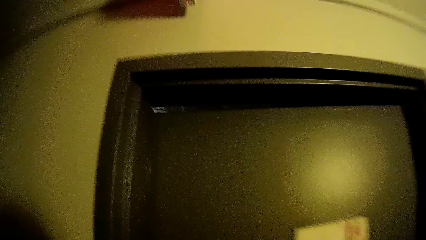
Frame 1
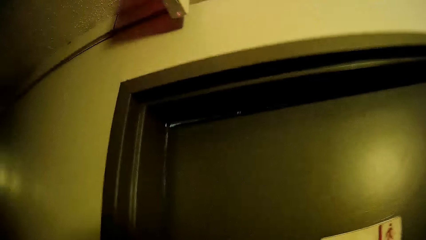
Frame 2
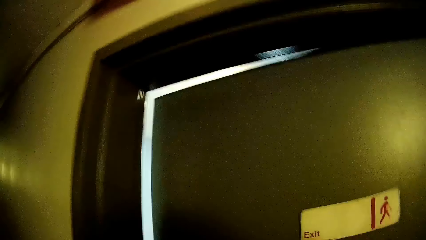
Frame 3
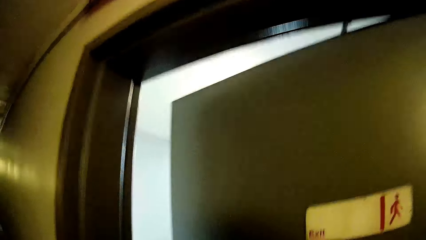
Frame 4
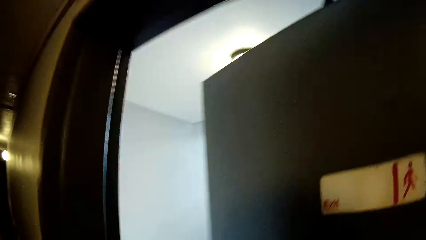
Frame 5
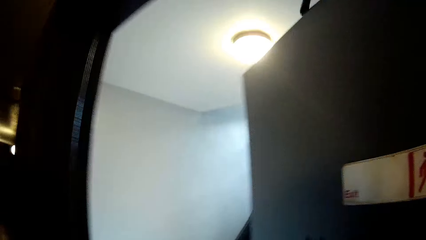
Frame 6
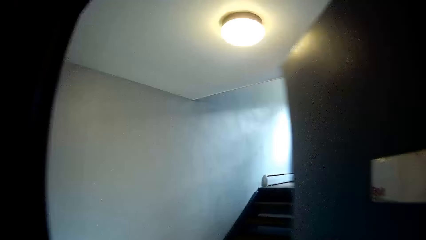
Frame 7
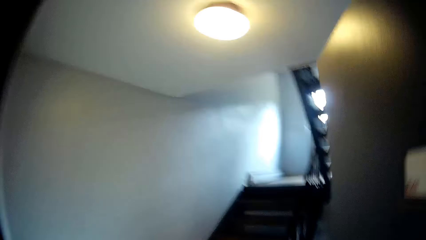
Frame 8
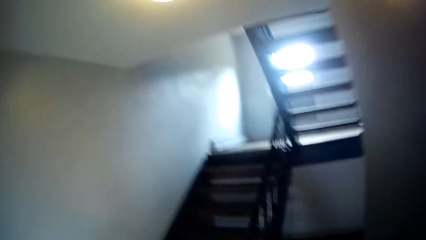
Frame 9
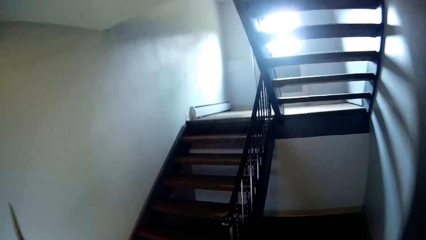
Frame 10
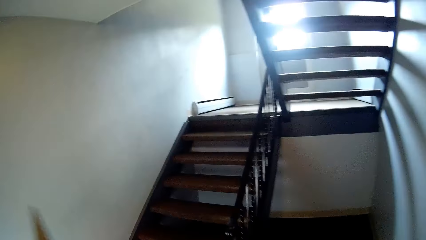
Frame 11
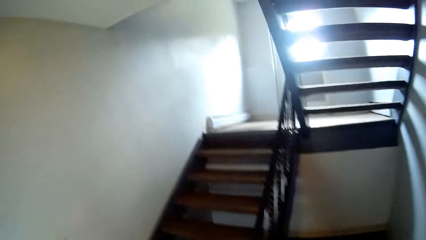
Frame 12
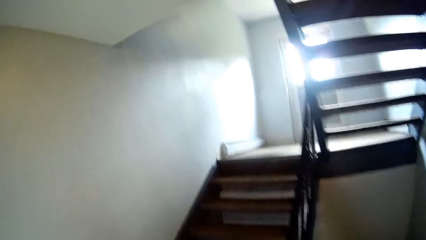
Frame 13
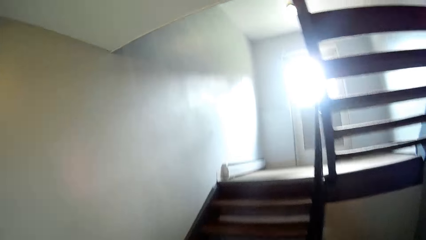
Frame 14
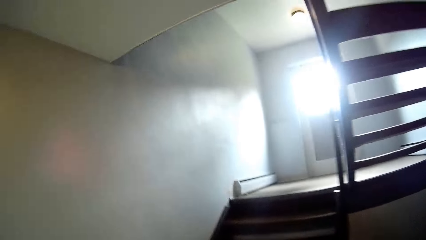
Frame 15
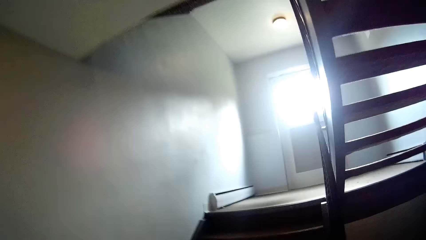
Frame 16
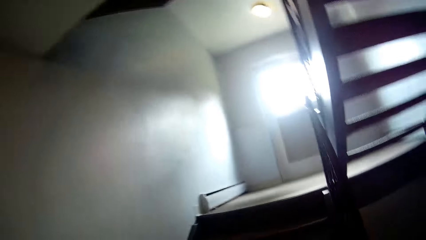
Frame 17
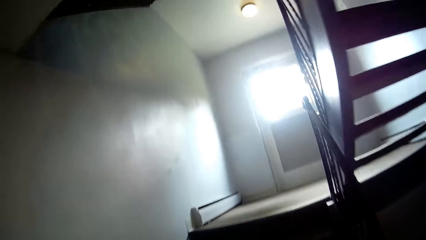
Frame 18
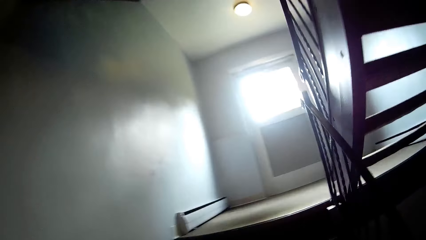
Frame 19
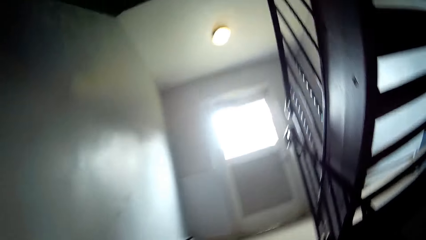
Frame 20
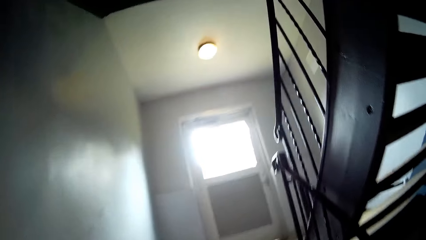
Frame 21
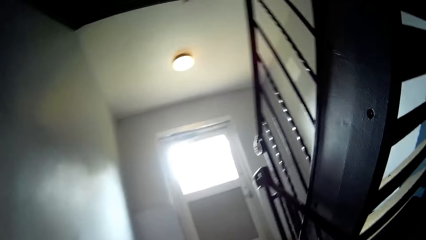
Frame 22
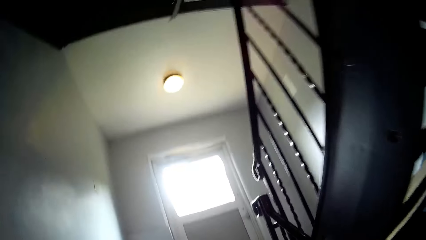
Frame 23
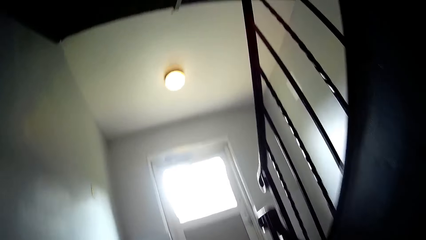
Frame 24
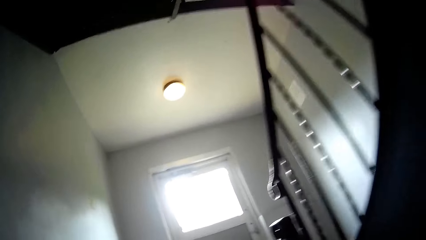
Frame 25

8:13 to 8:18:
The camera wearer opens an exit door with her right hand. She walks up a staircase at the exit.

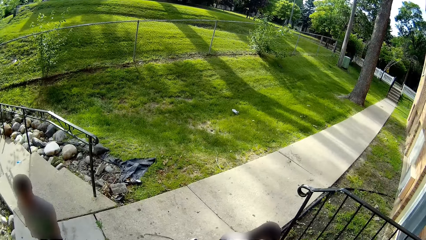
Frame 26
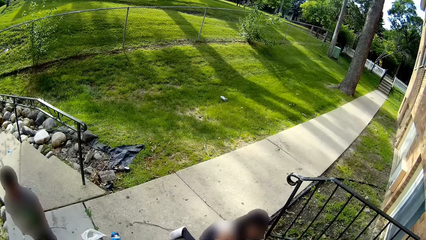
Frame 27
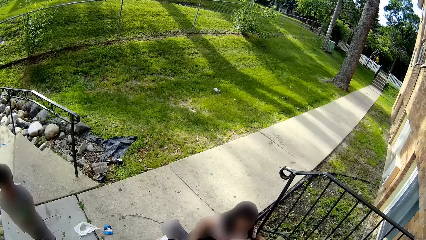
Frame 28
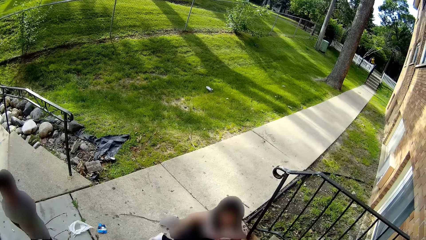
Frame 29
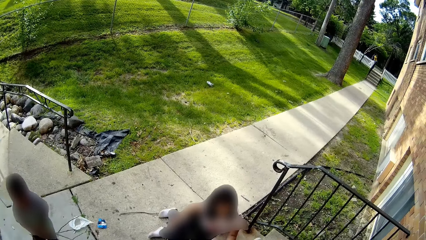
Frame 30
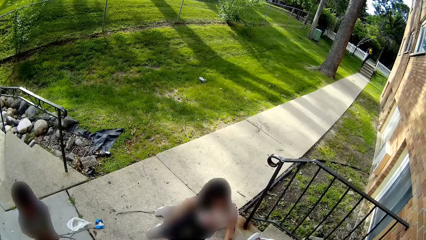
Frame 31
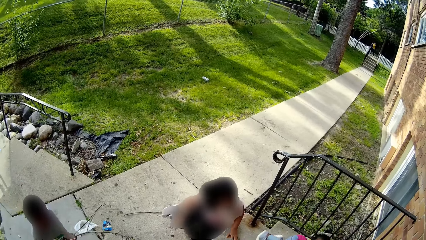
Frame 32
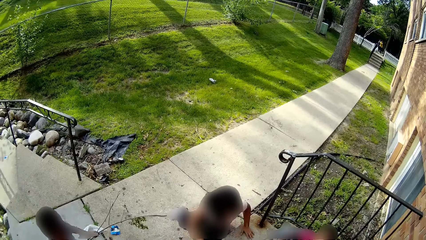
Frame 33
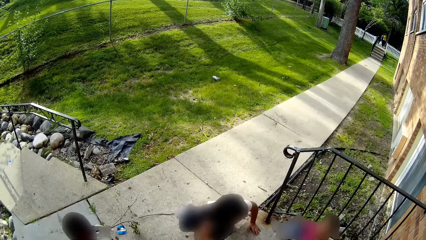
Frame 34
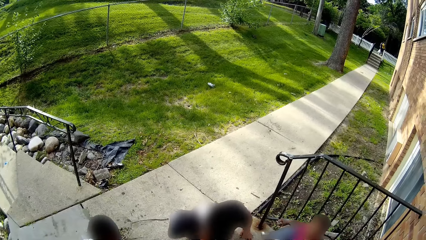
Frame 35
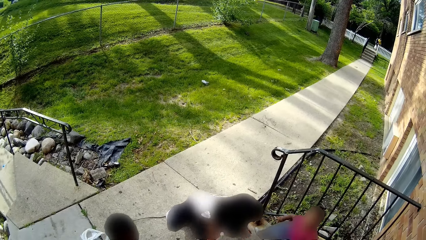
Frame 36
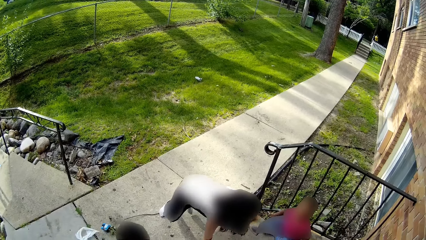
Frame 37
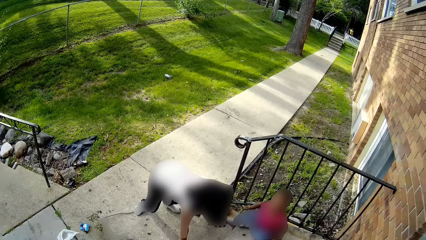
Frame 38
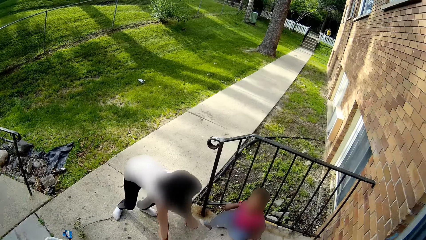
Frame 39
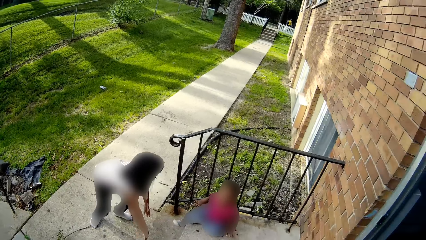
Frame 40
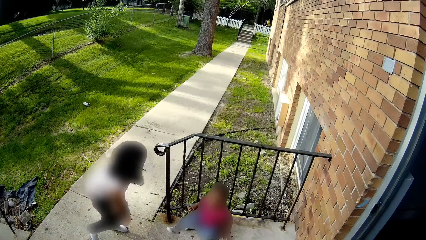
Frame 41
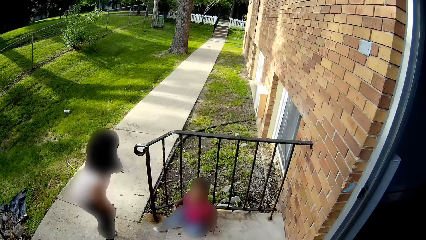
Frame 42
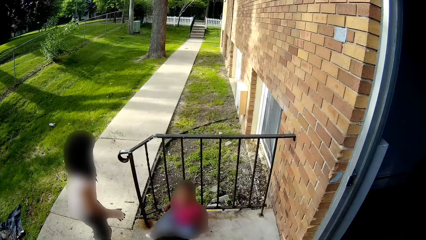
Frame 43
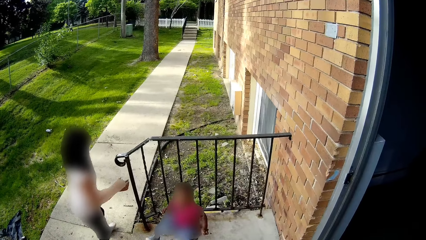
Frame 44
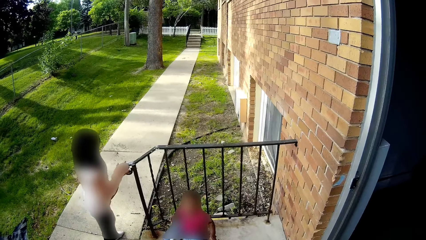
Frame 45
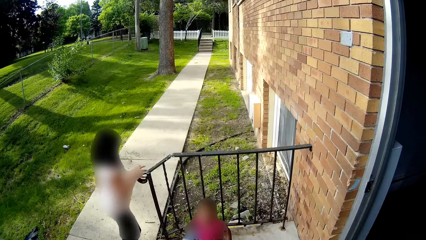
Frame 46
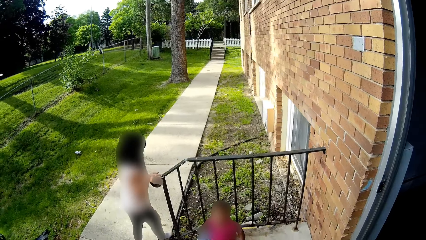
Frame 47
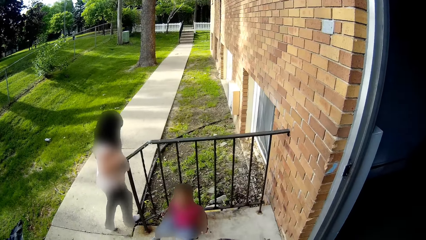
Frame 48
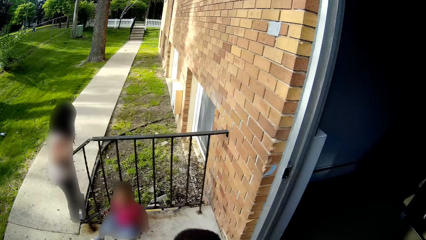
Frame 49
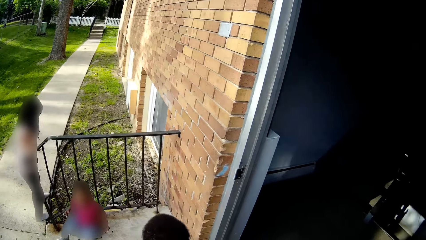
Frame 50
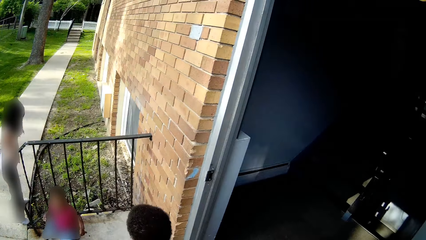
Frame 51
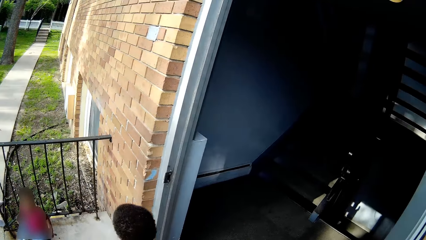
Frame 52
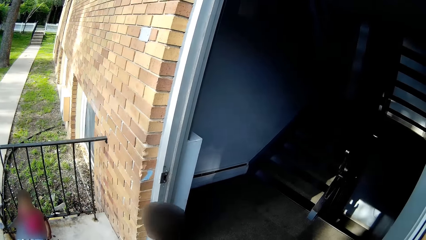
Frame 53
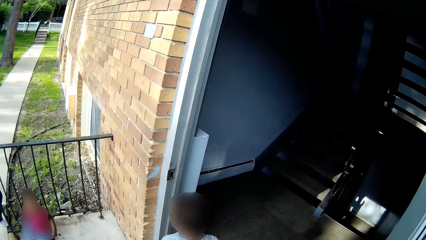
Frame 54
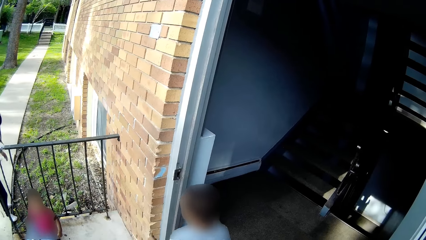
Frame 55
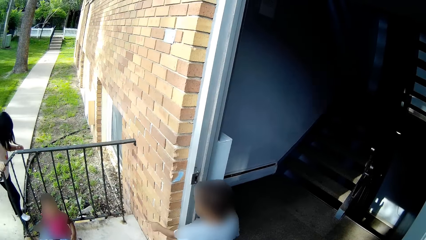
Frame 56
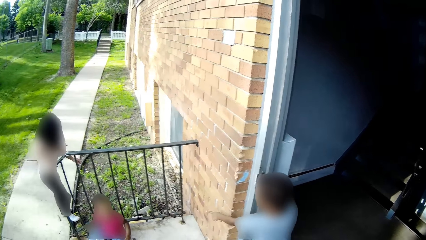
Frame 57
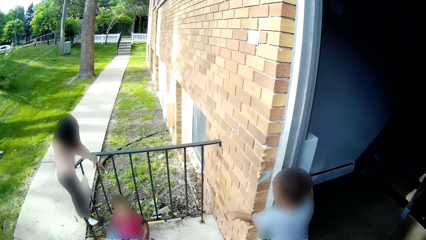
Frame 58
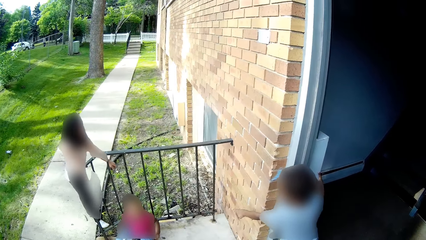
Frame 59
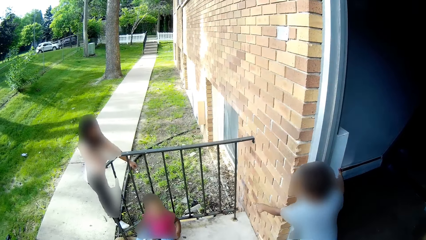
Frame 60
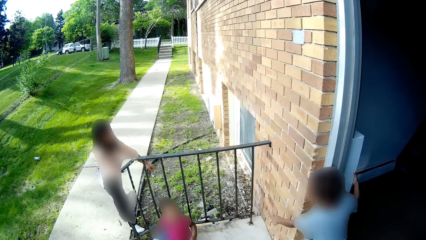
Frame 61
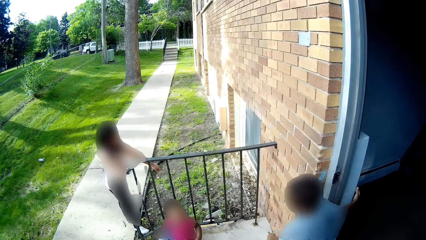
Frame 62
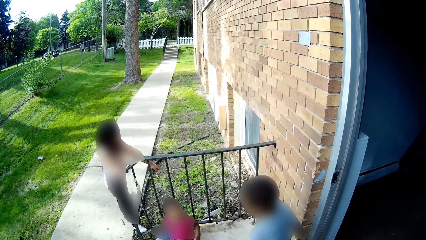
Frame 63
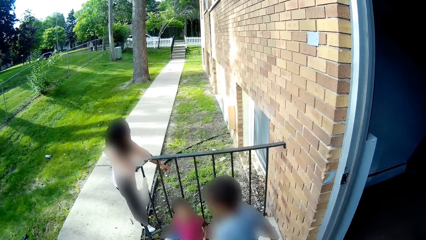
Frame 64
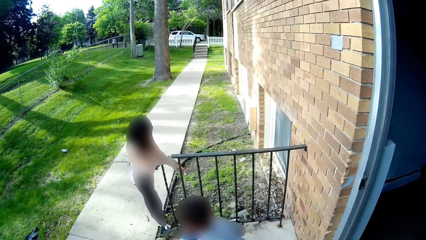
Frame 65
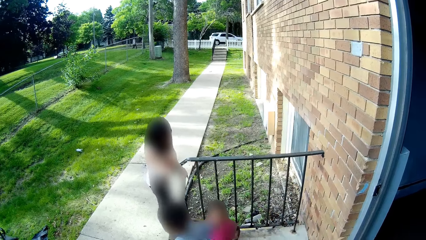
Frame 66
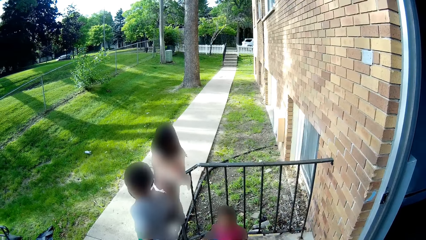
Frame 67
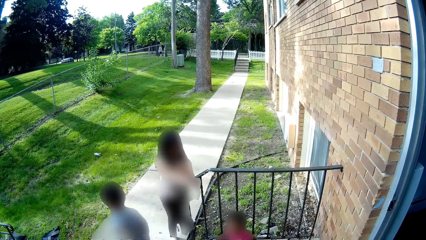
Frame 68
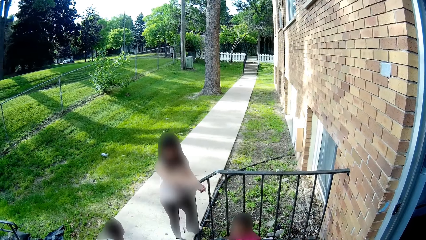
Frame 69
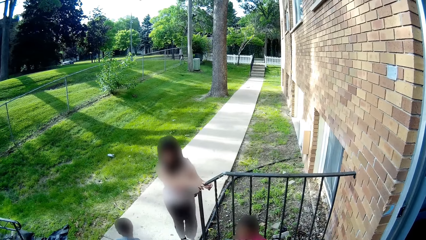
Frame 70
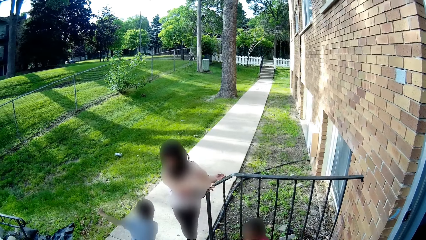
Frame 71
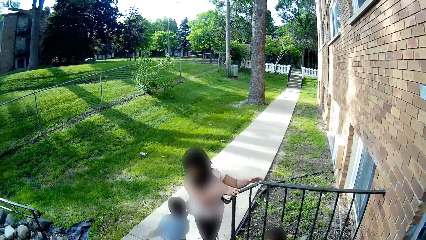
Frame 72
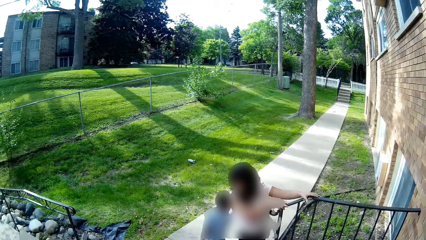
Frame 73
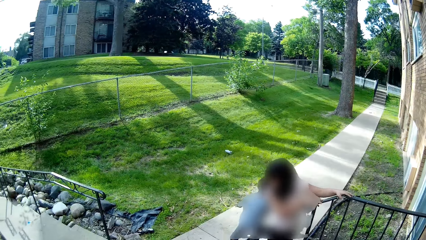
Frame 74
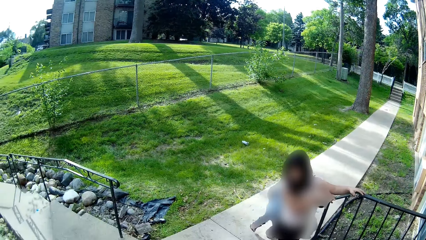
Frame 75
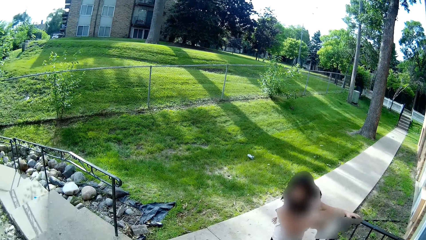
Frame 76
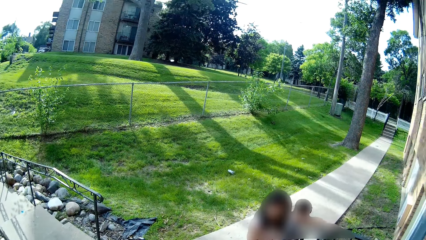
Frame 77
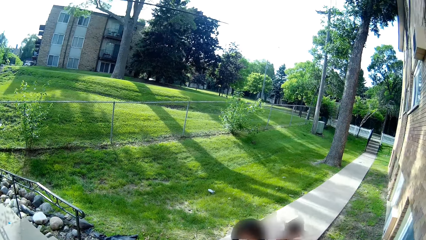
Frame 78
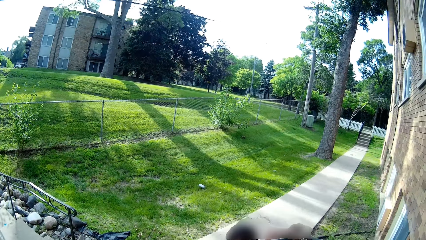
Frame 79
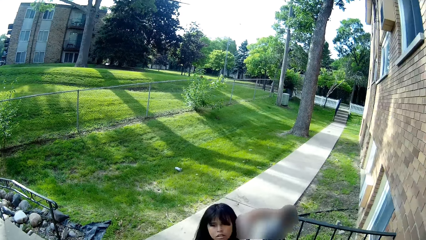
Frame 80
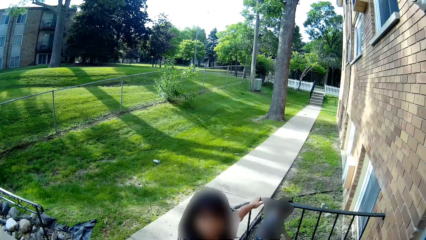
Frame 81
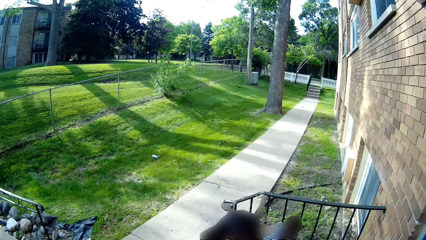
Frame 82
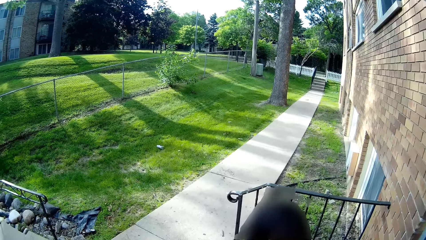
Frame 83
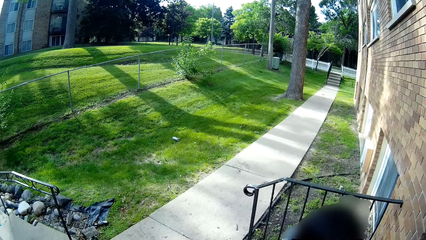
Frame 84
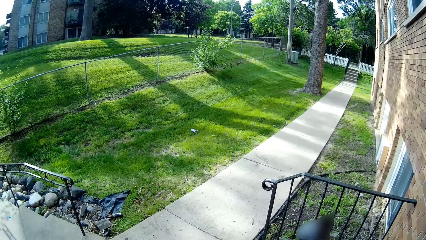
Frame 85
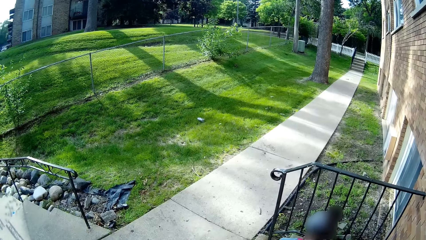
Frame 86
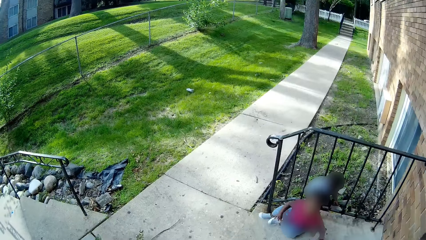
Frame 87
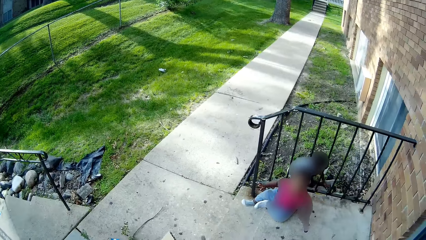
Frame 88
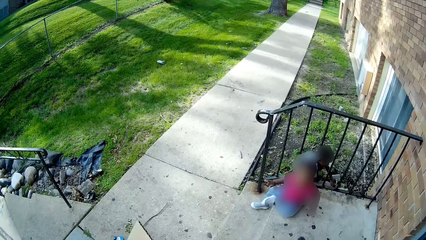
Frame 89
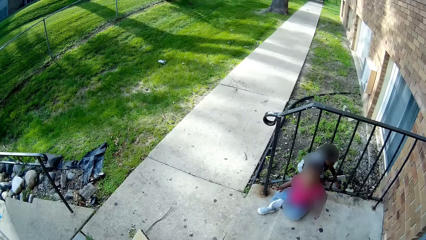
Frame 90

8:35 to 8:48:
The girl gets up from a staircase outside. A baby walks on the sidewalk. The girl stands on a walkway with her hands on a railing. The boy enters the exit through the exit door. The boy converses with the girl. The boy jumps down the staircase to the walkway. Another baby walks on the sidewalk. The girl walks up the staircase from the walkway. The boy plays on a tiny lawn along the walkway. The other baby picks up a stone with the right hand.
